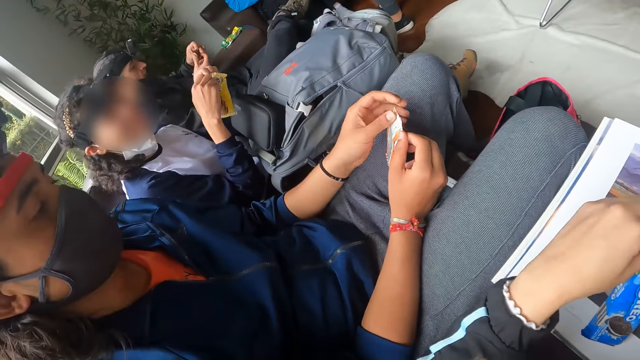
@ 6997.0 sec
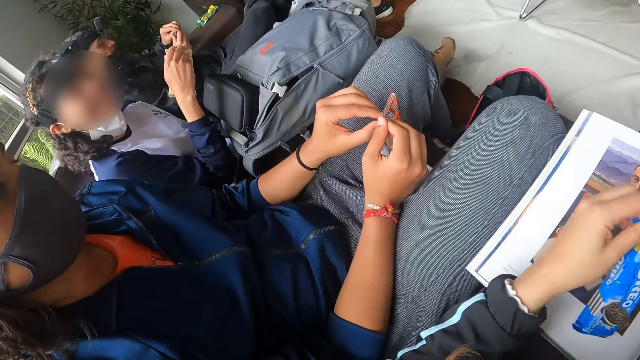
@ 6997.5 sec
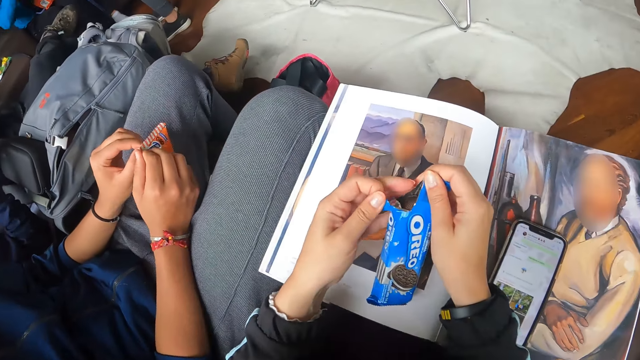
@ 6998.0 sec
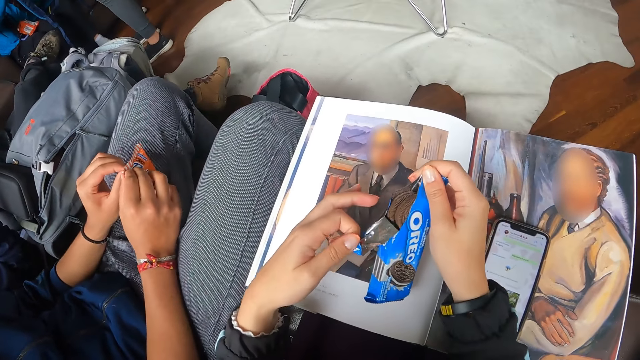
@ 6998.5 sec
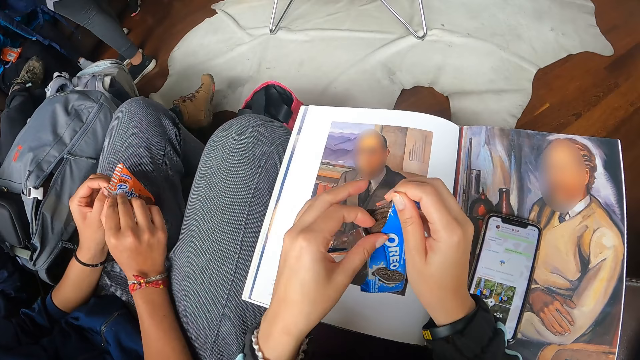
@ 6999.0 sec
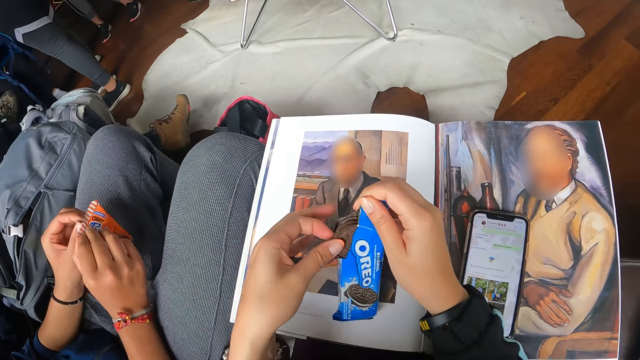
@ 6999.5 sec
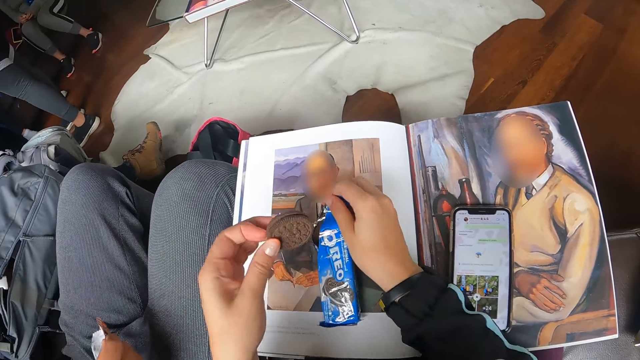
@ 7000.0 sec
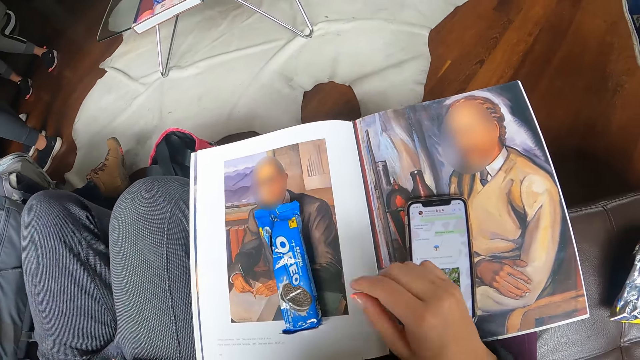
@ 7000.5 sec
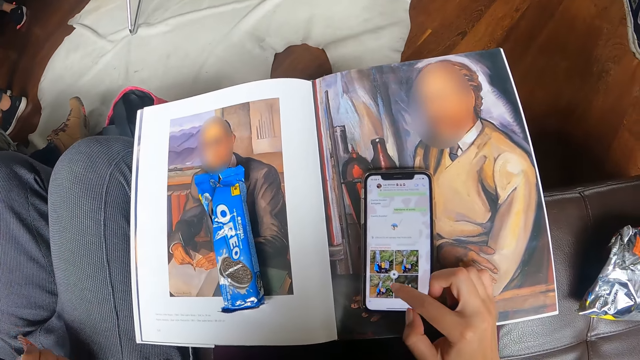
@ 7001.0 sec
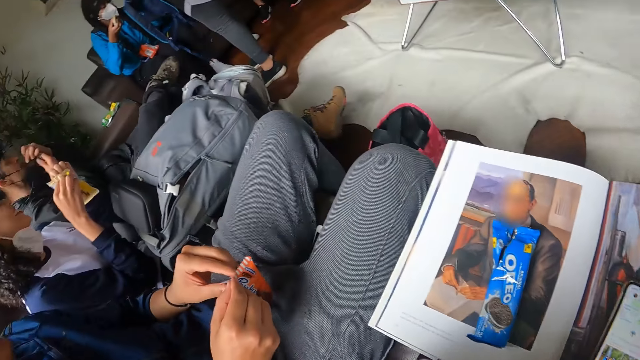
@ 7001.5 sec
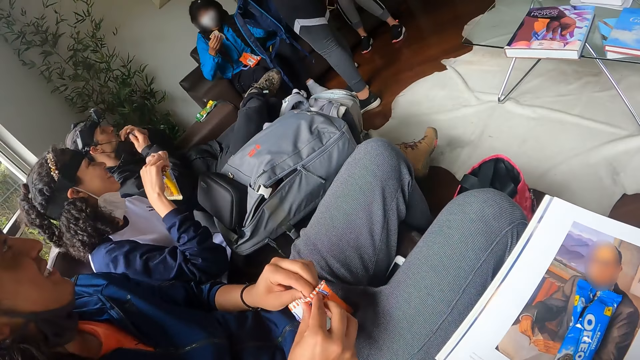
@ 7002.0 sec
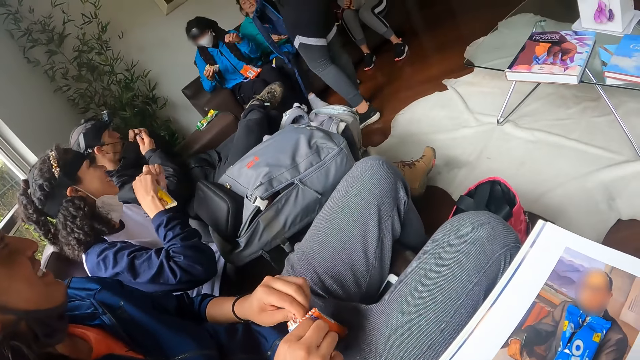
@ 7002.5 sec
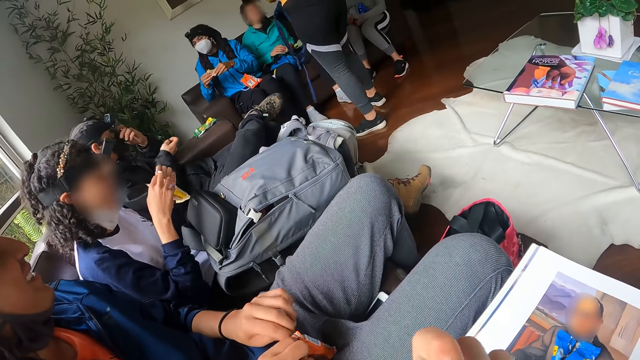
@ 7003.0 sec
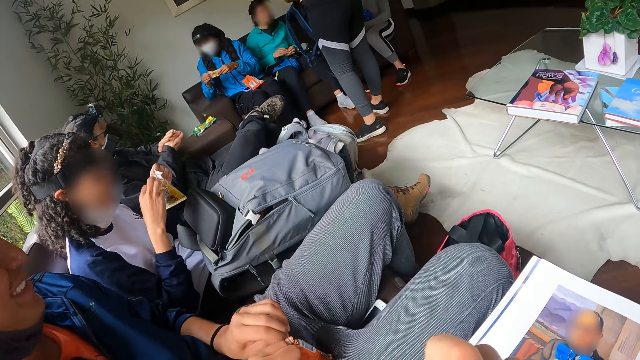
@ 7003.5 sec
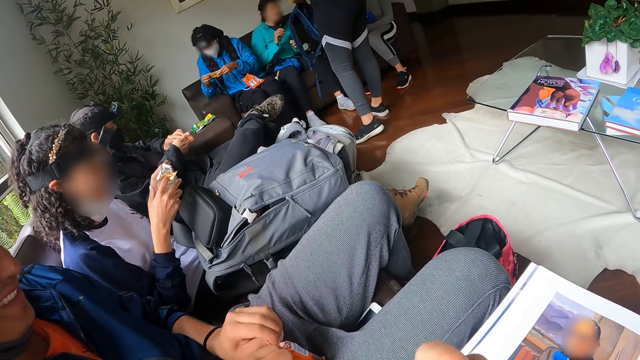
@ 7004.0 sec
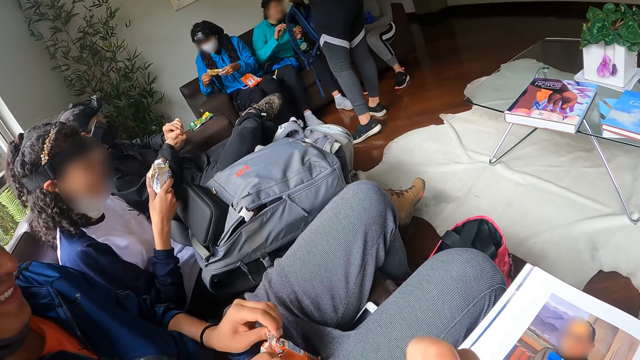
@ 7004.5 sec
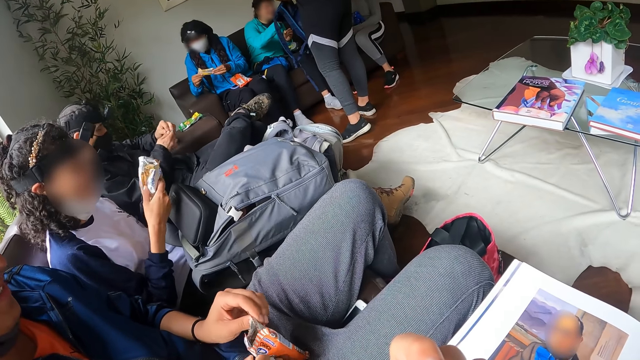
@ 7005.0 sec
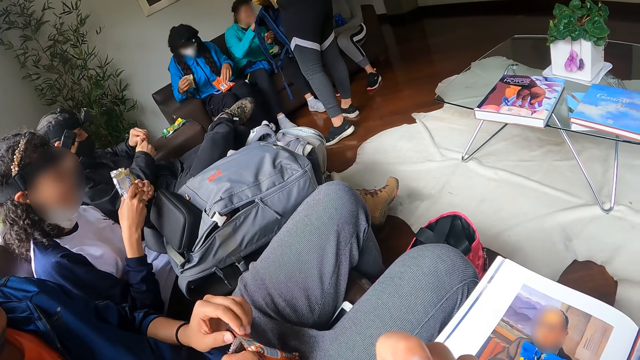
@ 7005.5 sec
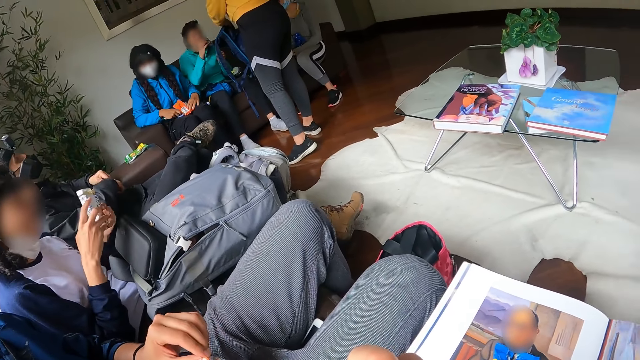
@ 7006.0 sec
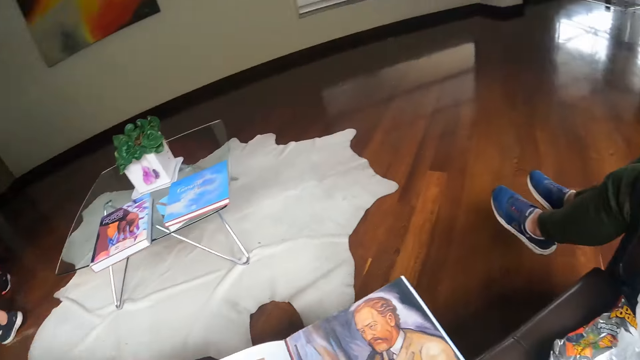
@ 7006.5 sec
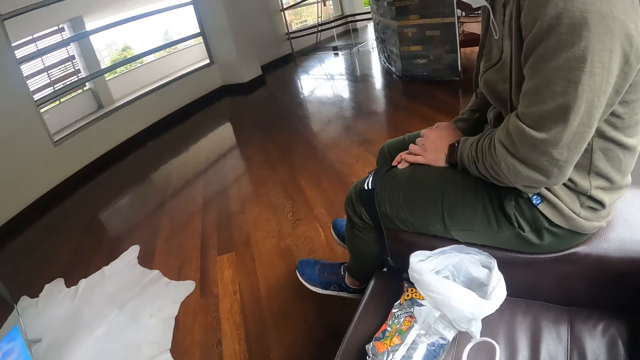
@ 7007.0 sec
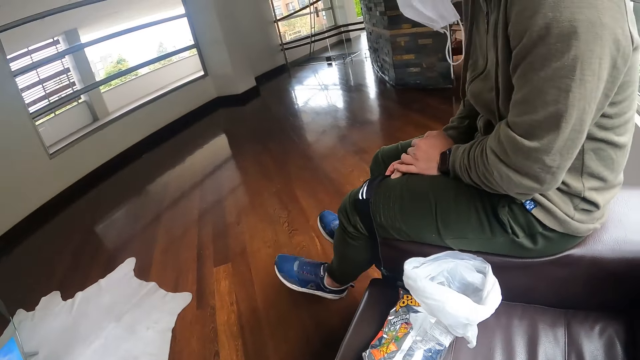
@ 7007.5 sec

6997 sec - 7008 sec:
The camera wearer opens the packet of biscuits with both hands. She takes a biscuit from the packet of biscuits with her left hand. She looks around. A woman opens a packet of biscuits with both hands. A man opens the packet of biscuits with both hands. Another woman takes a packet of biscuits with her right hand from the bag with a third woman.

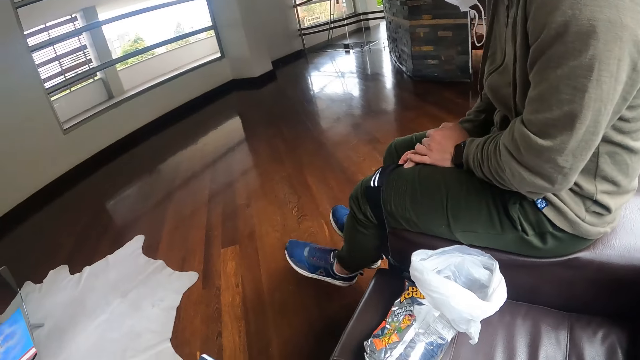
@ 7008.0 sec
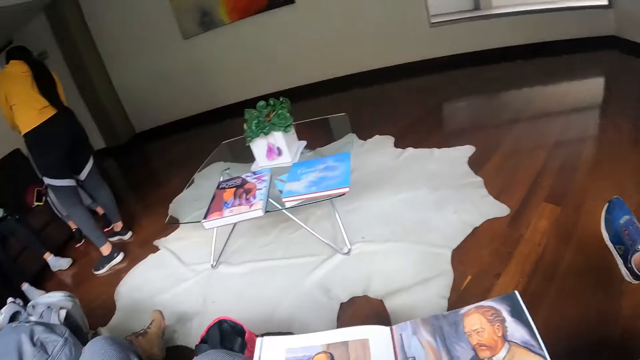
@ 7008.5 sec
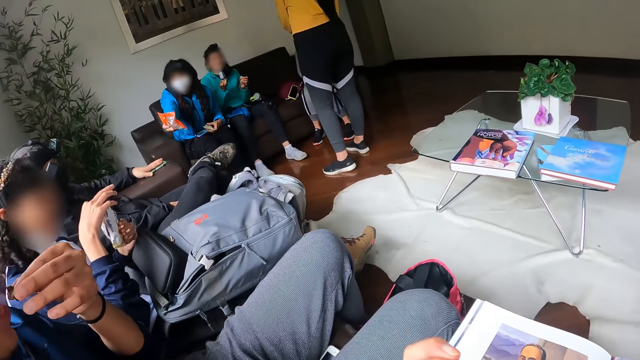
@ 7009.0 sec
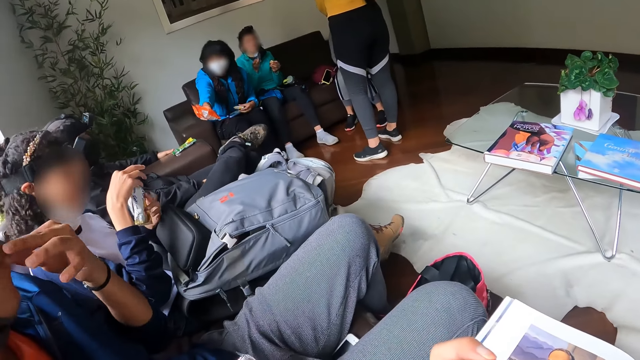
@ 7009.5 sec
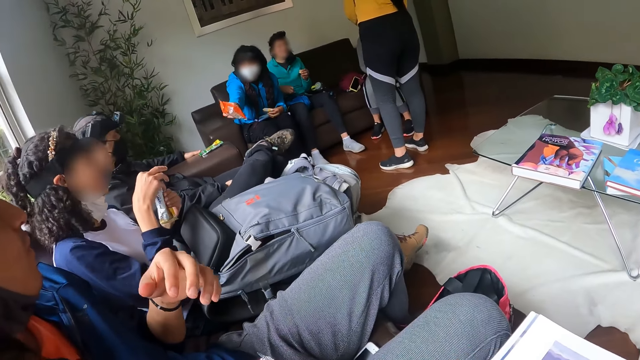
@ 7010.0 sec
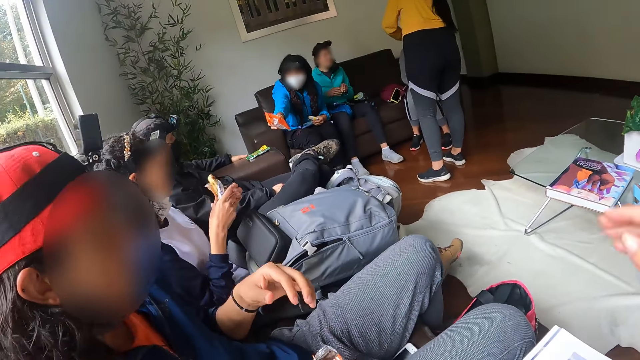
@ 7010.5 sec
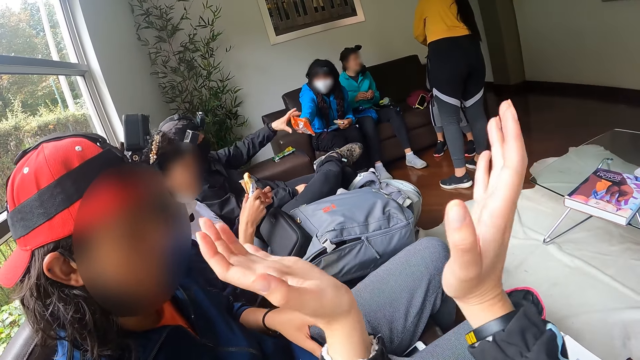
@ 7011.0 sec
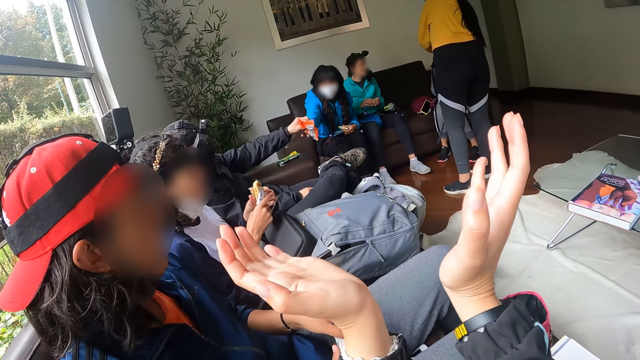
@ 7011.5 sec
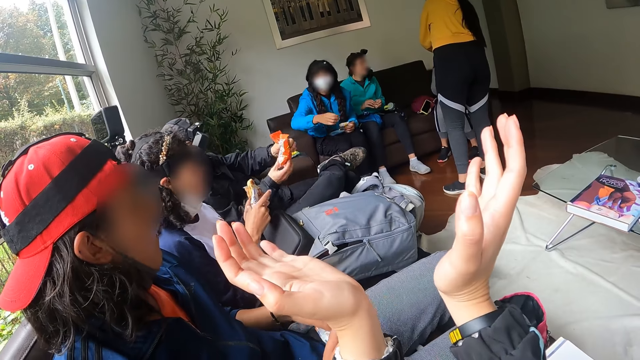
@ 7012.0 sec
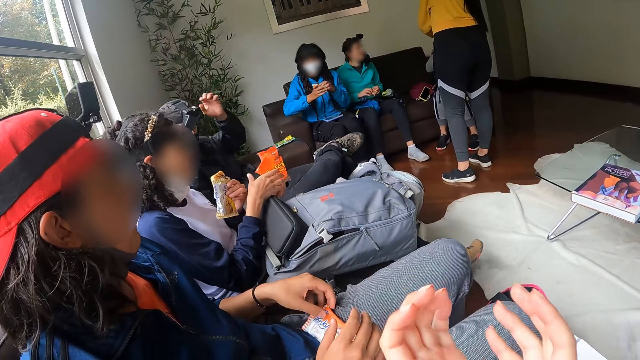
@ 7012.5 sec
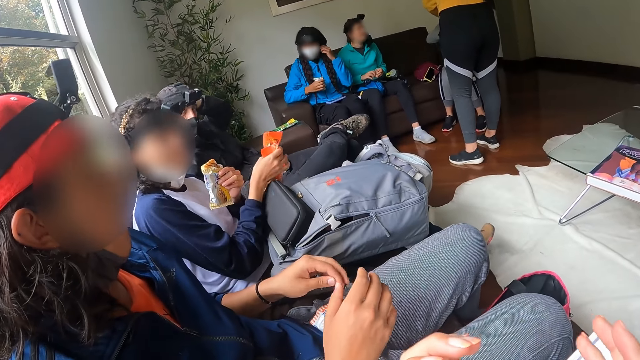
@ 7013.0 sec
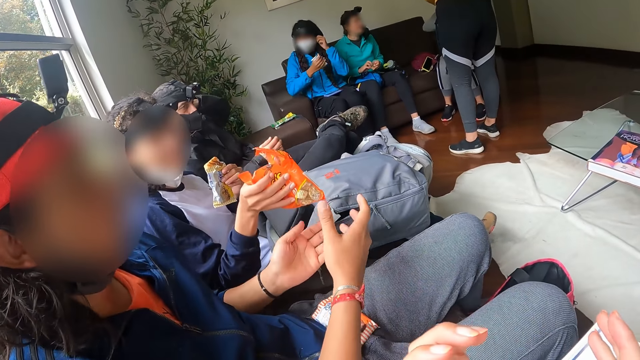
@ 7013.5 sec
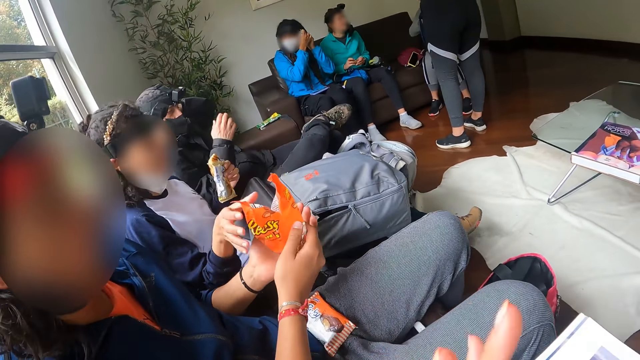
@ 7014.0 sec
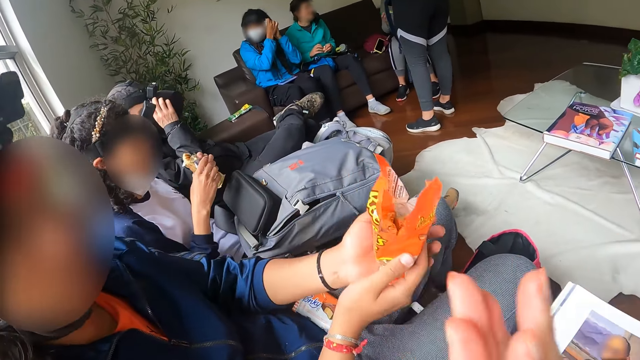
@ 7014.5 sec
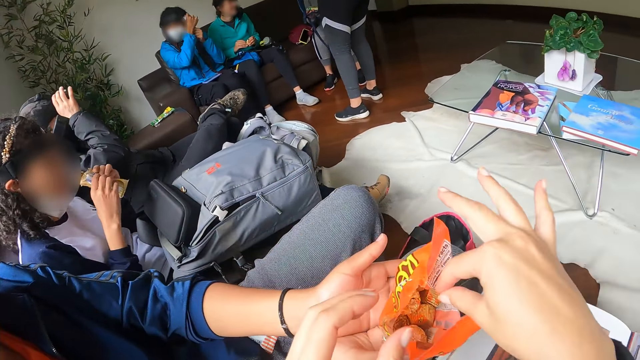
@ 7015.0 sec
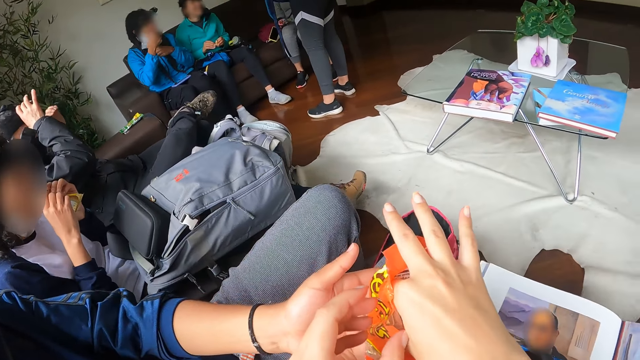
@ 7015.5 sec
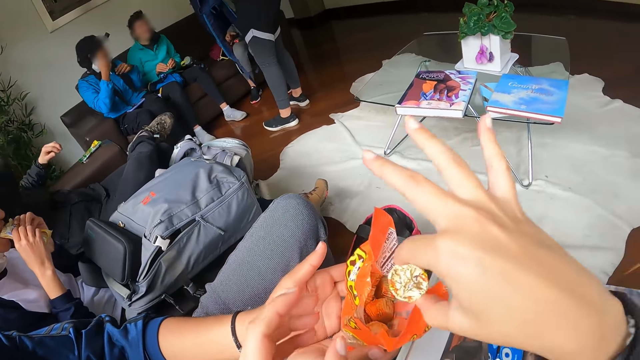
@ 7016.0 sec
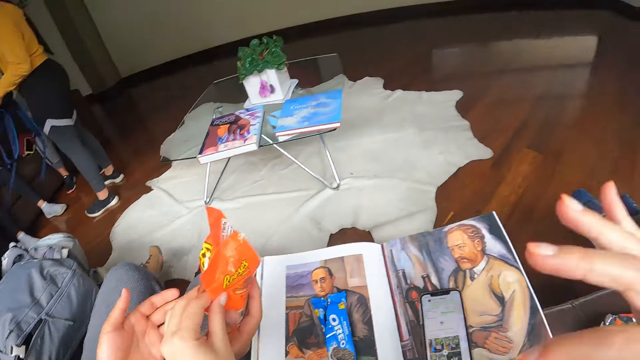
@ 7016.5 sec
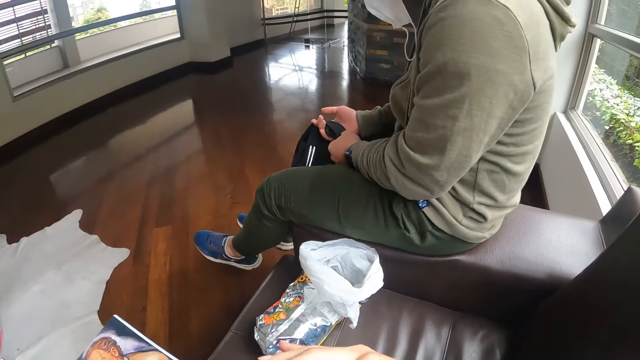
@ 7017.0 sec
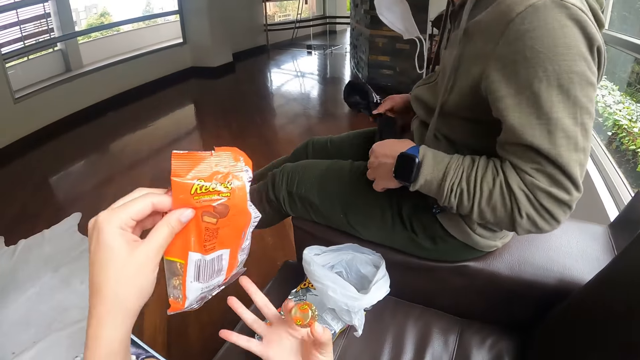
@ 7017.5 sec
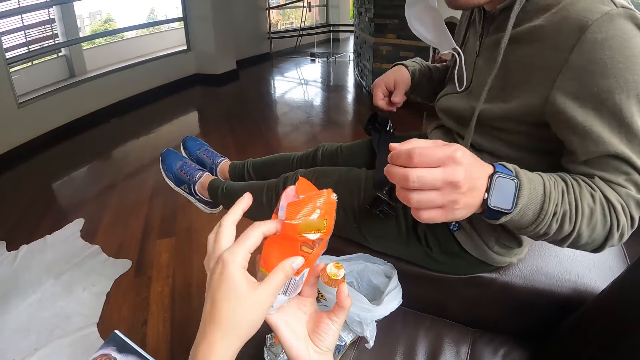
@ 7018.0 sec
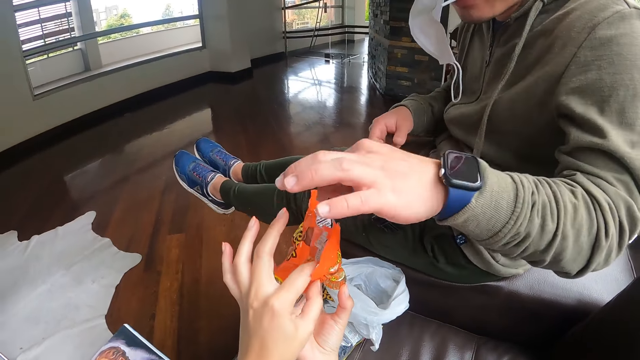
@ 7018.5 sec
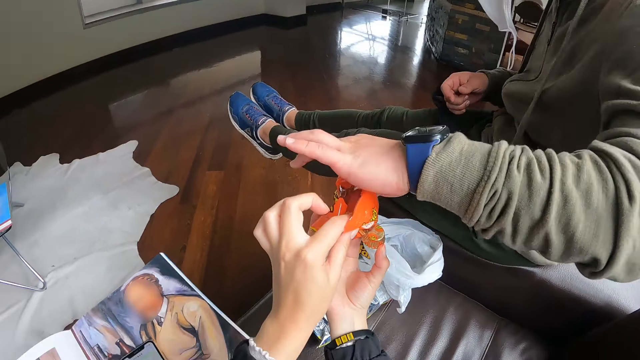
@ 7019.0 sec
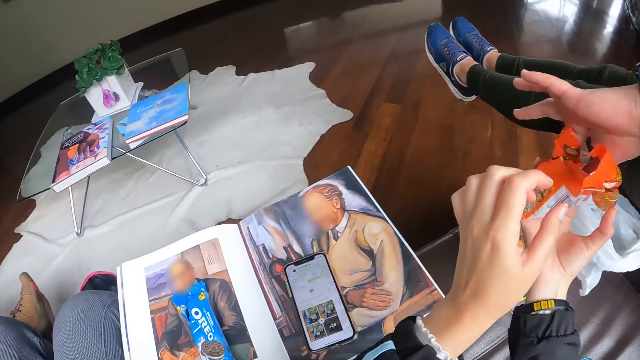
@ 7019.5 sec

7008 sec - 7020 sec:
A woman takes a packet of biscuits with her right hand from the bag with another woman. A man puts some biscuits into his mouth with his left hand. Another man takes the packet of chocolate from a third woman with his left hand. A fourth woman takes the packet of chocolate from the second man with her right hand. The first man takes the packet of chocolate from the fourth woman with both hands. The camera wearer takes a bar of chocolate from the packet of chocolate in the hands of the first man with her right hand. The fourth woman eats from the packet of biscuits in her hands. The camera wearer takes the packet of chocolate from the first man with her left hand. She looks around. A third man picks a bar of chocolate from the packet of chocolate in the hands of the camera wearer with his left hand.
